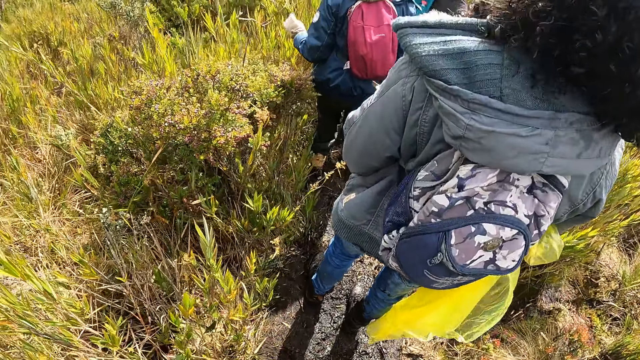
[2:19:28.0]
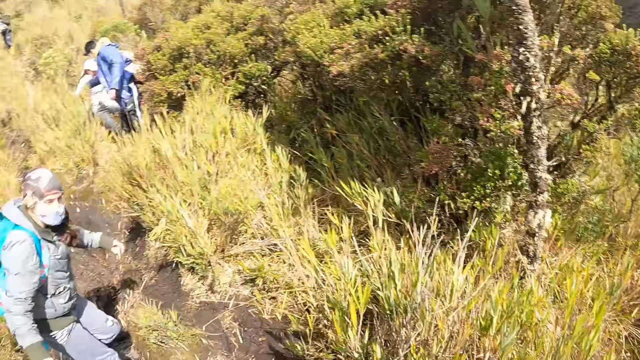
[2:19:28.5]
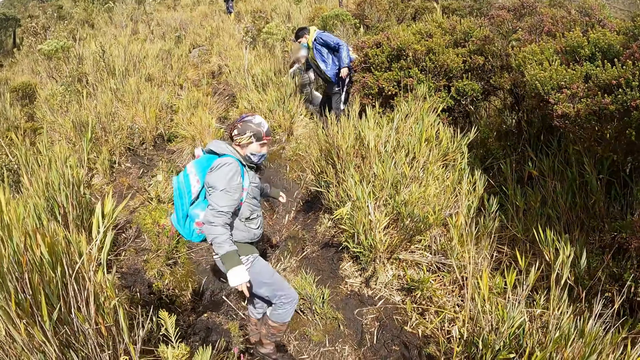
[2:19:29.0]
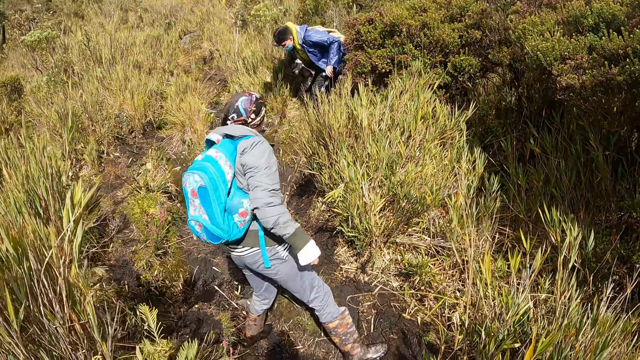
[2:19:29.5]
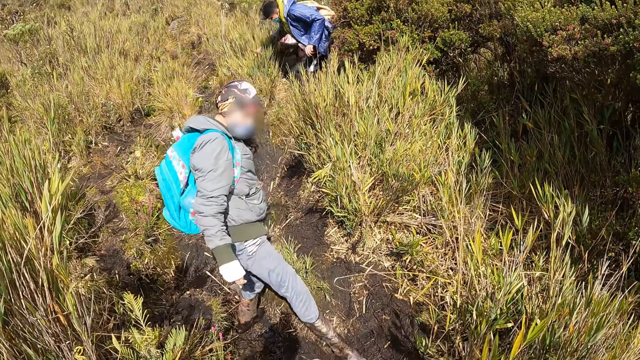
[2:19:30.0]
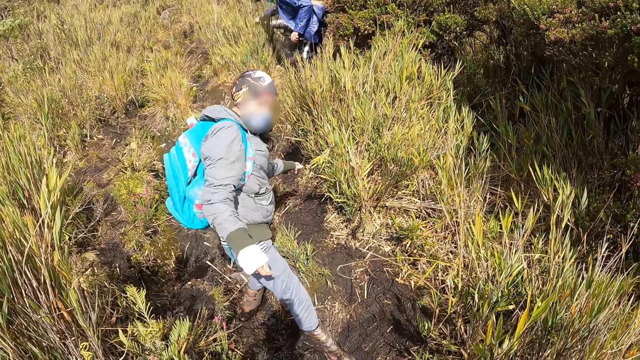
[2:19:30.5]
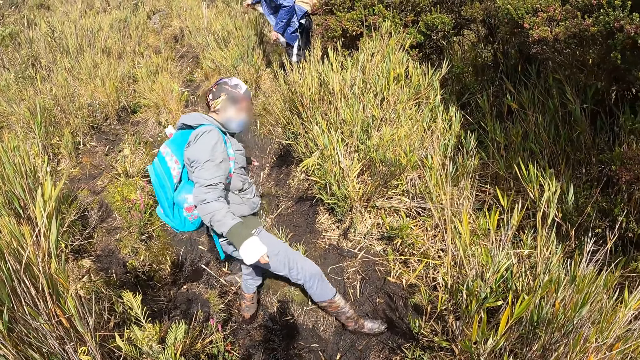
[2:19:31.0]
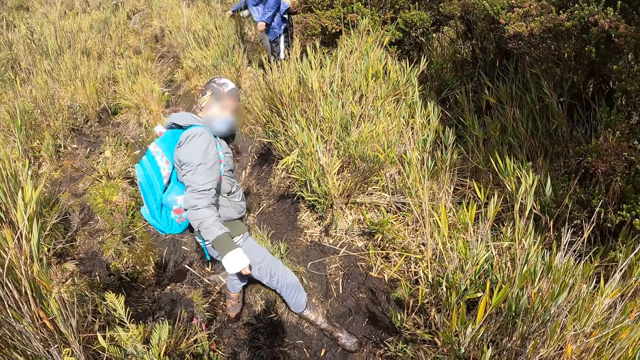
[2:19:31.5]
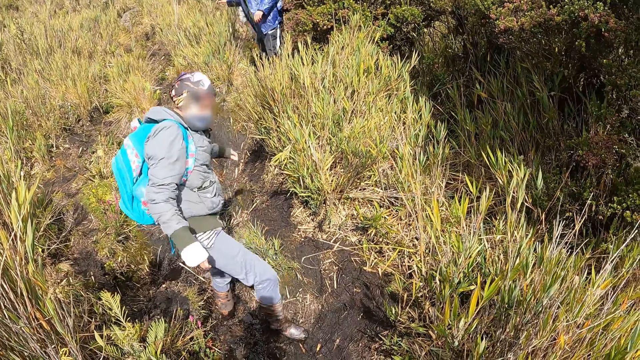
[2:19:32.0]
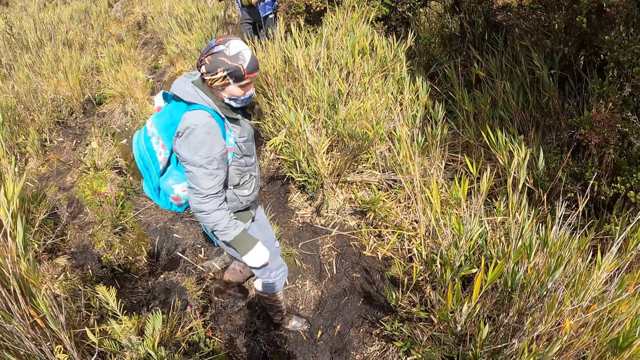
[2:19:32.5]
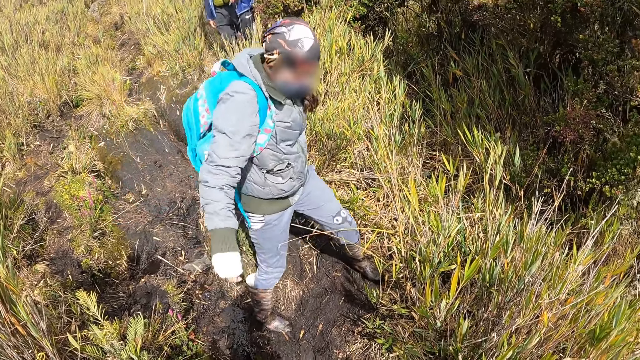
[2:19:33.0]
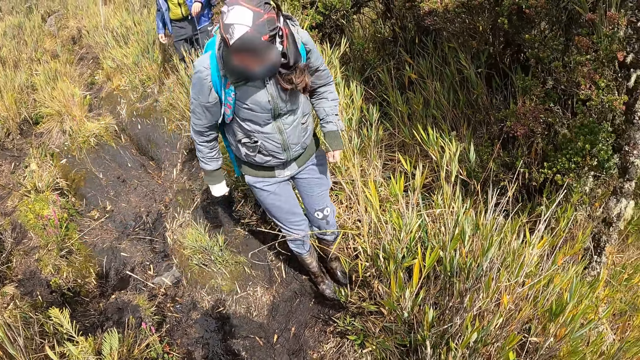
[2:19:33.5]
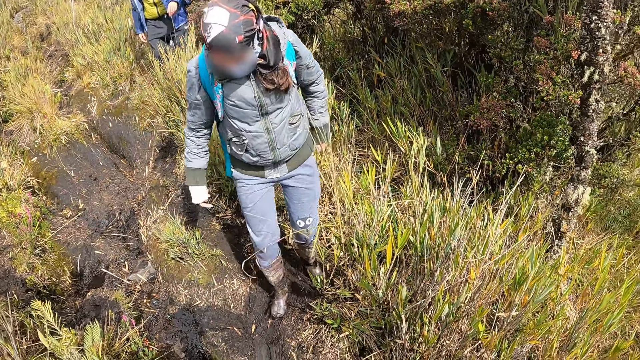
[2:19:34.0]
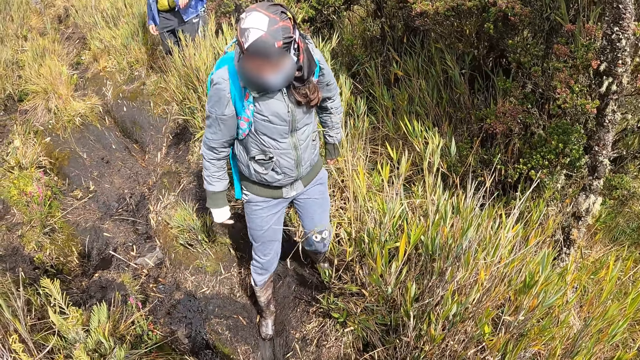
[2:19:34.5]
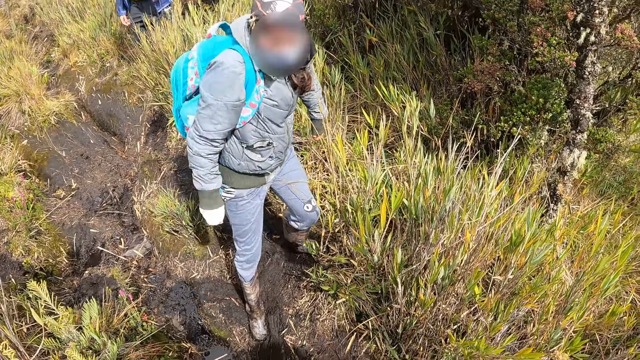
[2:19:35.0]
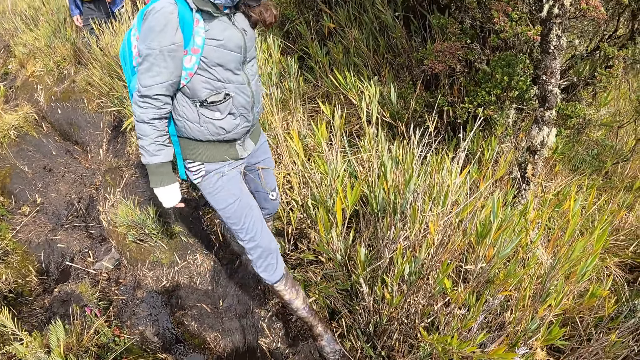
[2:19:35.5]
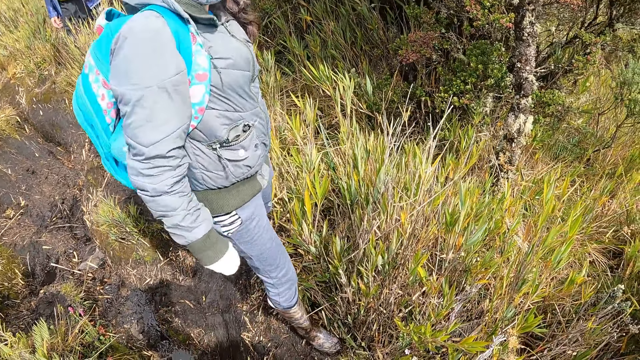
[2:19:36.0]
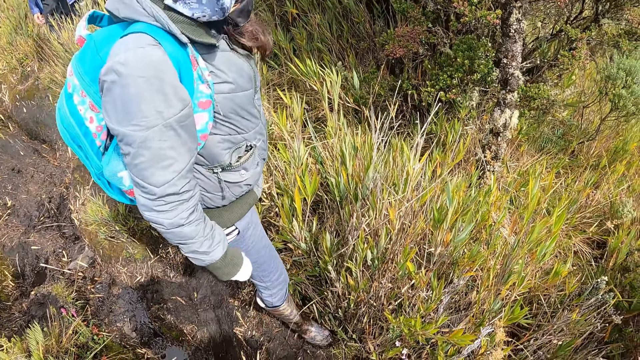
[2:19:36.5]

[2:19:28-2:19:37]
The camera wearer looks back. They stare at a person.

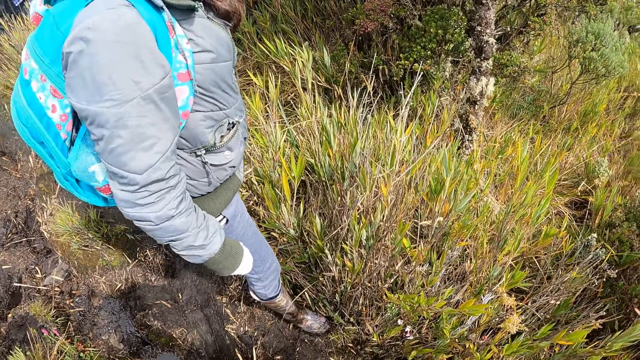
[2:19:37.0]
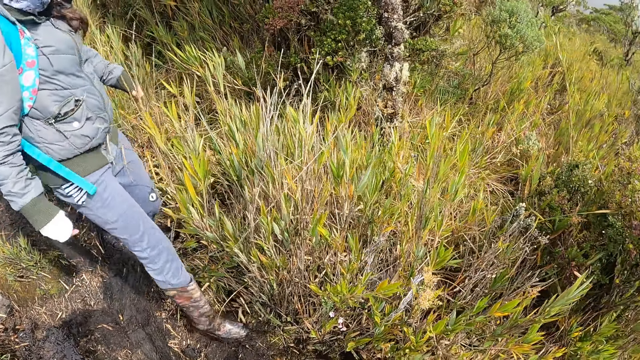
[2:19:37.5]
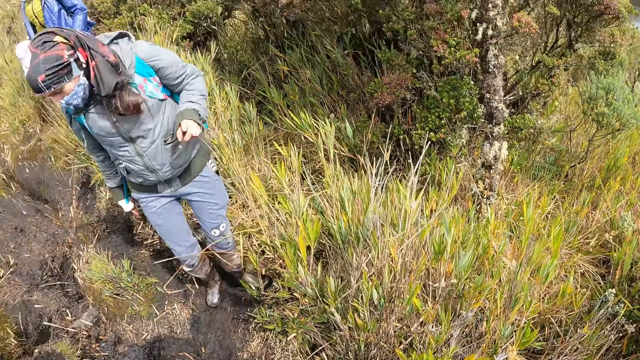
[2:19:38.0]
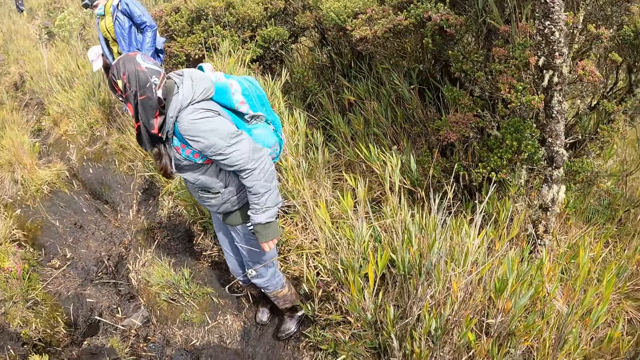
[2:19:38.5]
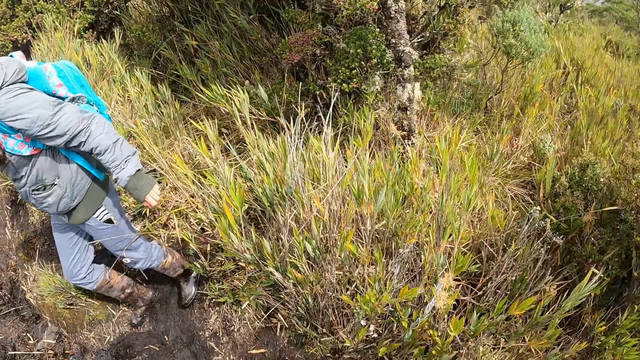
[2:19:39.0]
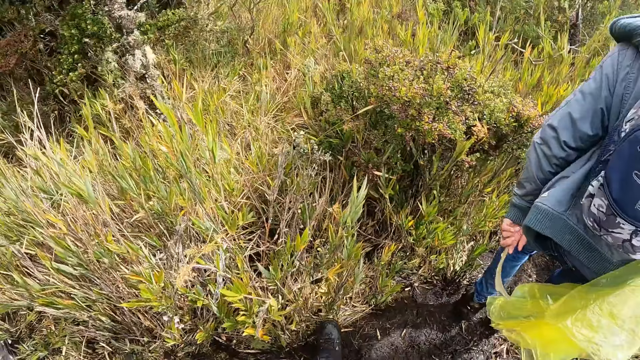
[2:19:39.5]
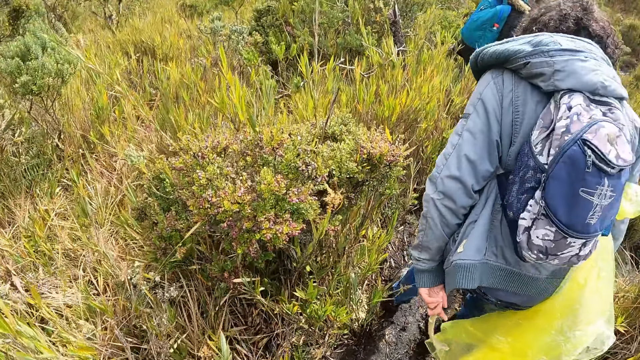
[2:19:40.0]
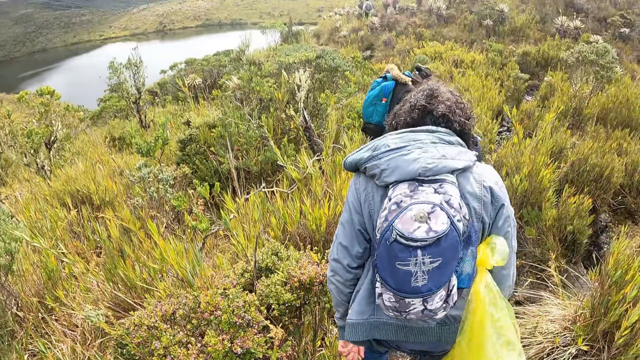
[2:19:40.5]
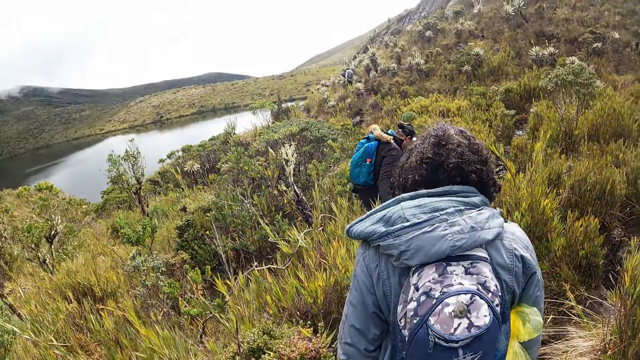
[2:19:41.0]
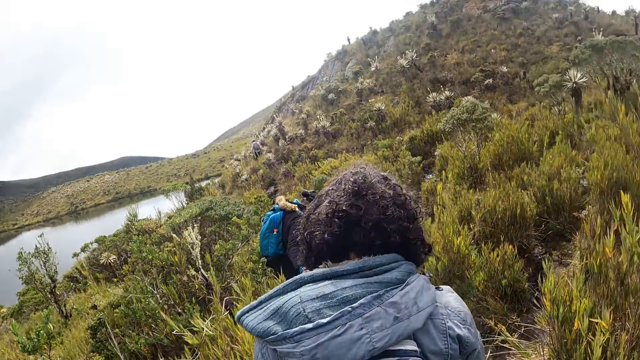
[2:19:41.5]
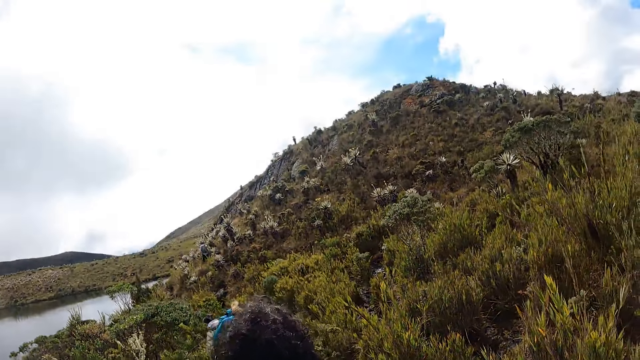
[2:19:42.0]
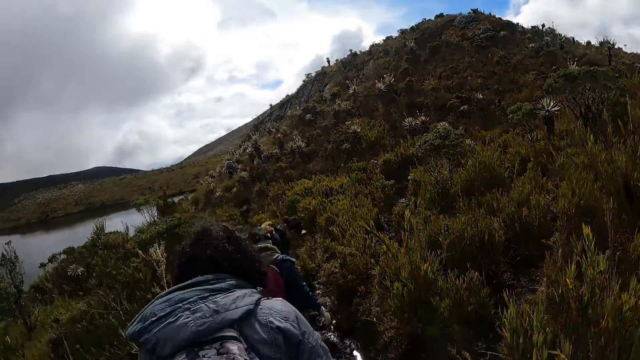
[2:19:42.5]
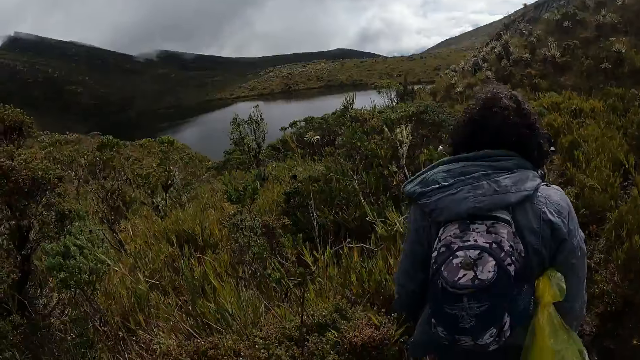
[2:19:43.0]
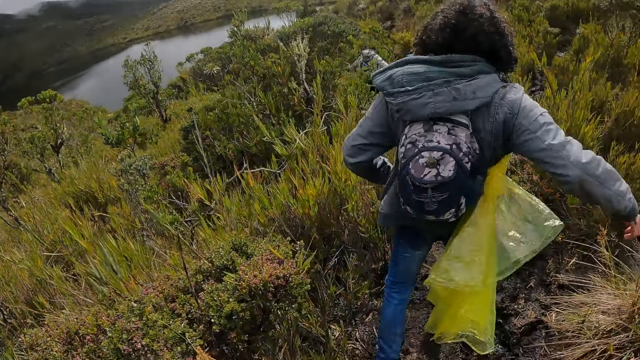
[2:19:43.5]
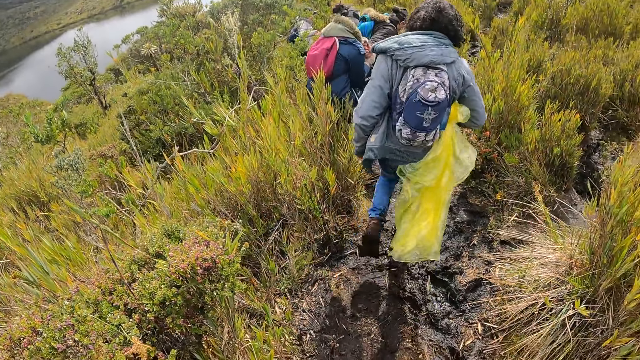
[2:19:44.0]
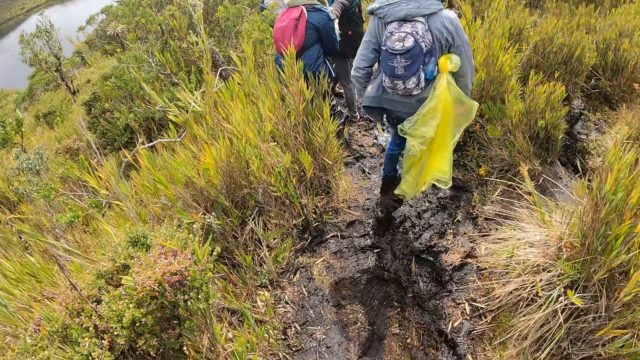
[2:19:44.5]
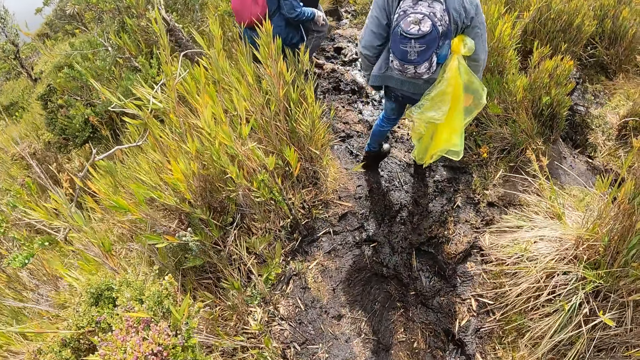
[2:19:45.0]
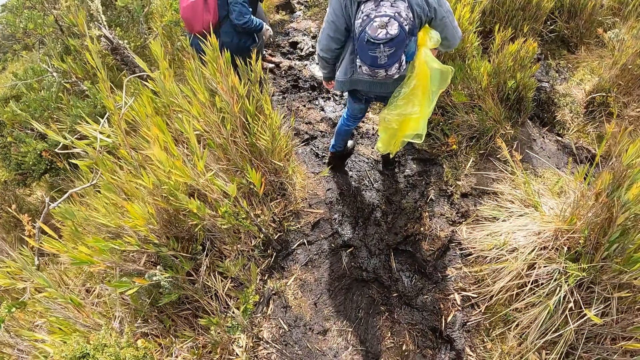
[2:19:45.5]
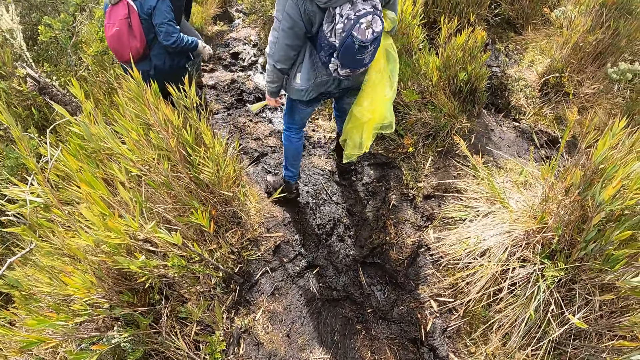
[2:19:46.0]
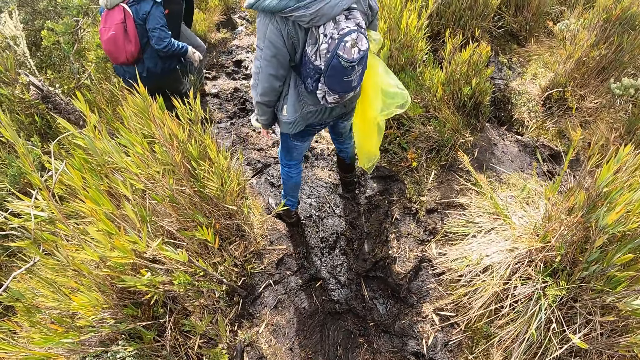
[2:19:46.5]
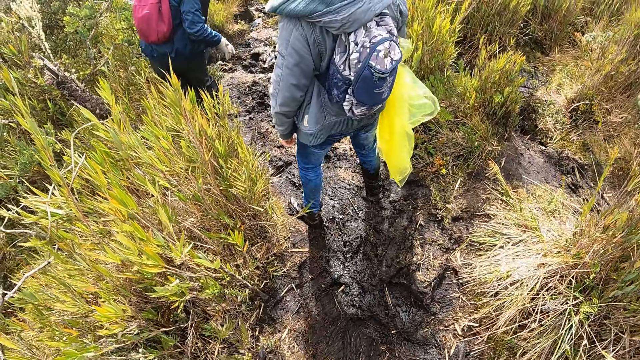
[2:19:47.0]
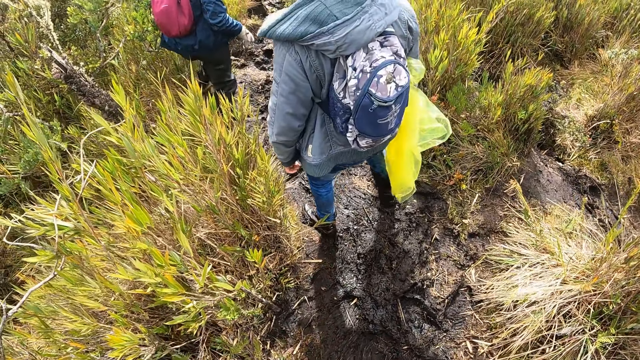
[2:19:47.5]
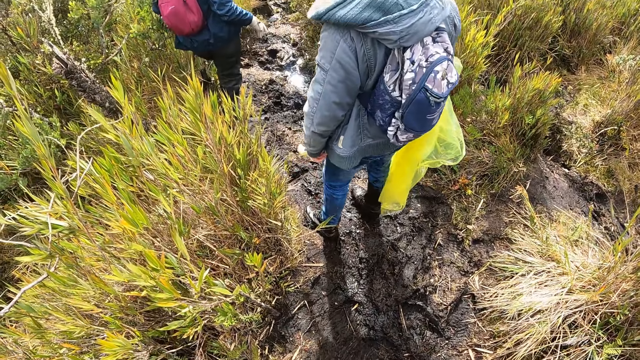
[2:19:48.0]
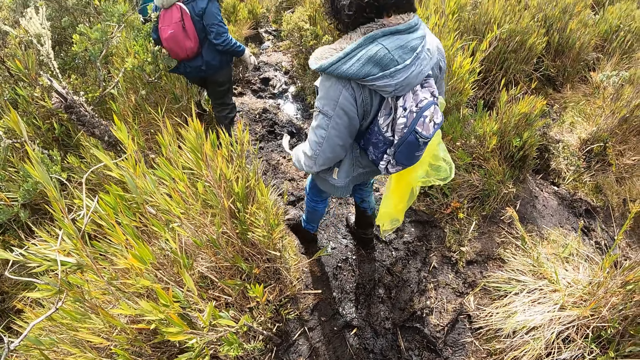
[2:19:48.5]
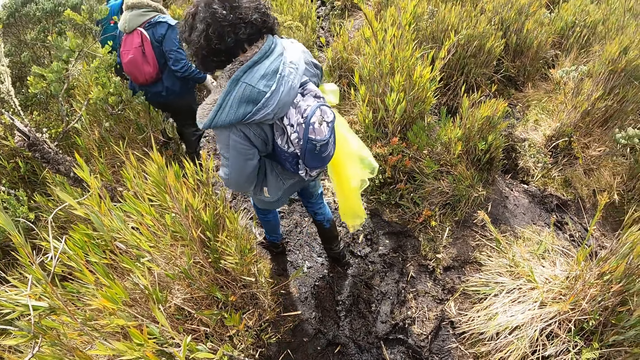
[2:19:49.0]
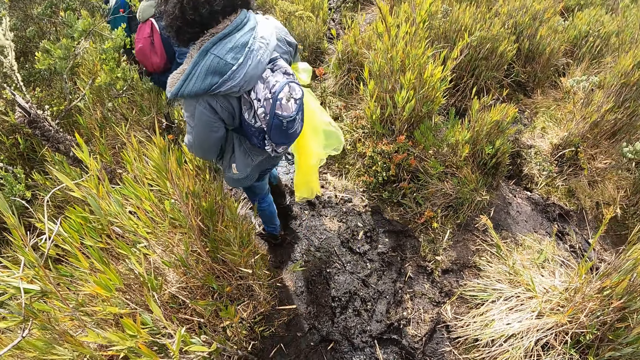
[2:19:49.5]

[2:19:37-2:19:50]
The camera wearer looks around. They walk up the hill. They walk down the hill.
